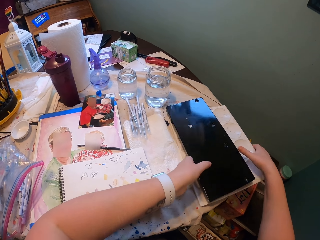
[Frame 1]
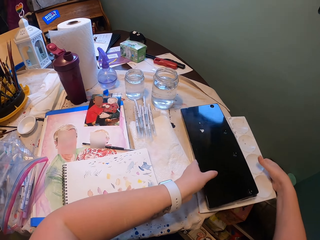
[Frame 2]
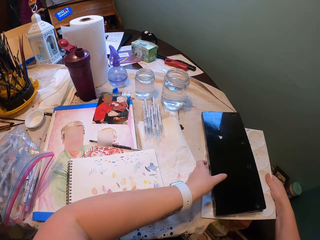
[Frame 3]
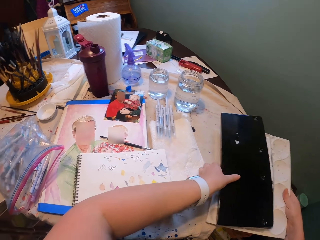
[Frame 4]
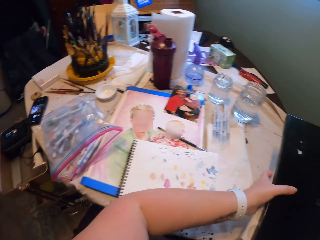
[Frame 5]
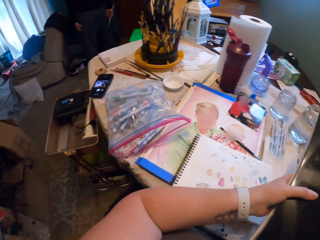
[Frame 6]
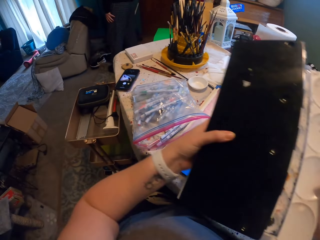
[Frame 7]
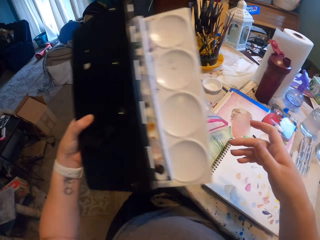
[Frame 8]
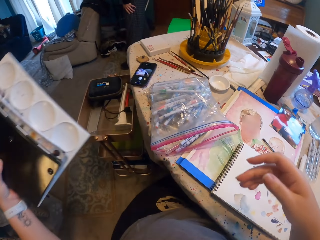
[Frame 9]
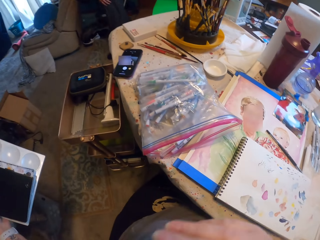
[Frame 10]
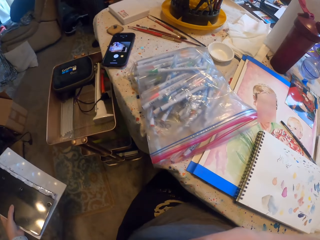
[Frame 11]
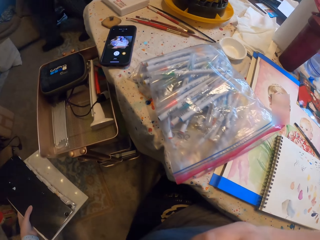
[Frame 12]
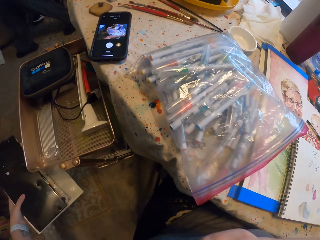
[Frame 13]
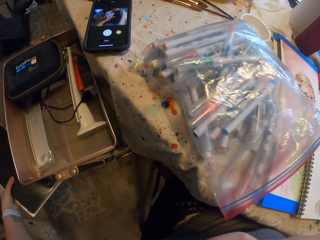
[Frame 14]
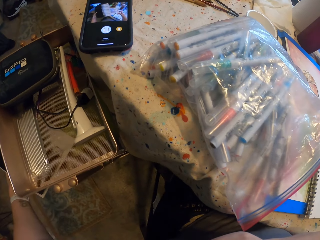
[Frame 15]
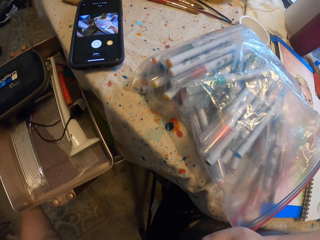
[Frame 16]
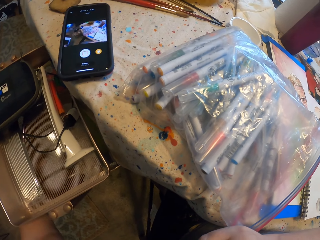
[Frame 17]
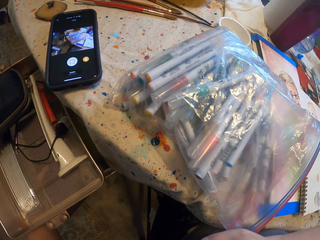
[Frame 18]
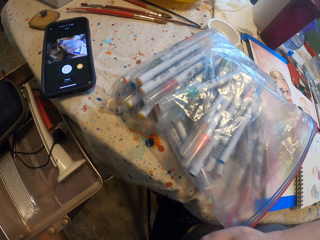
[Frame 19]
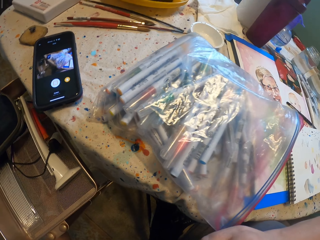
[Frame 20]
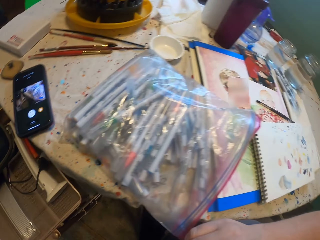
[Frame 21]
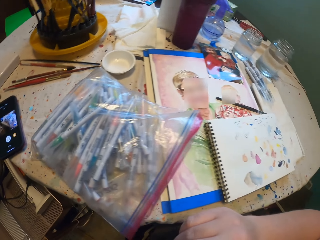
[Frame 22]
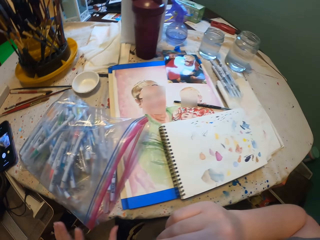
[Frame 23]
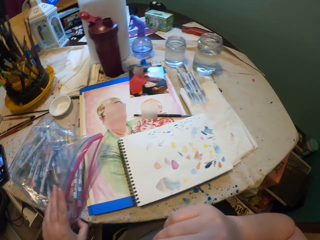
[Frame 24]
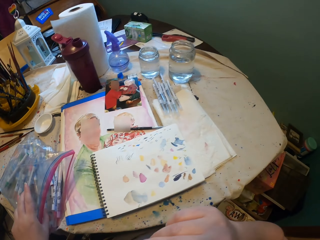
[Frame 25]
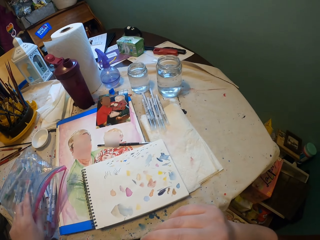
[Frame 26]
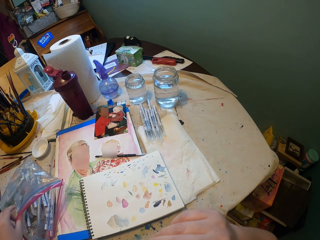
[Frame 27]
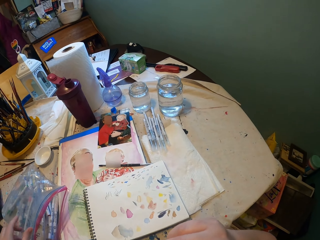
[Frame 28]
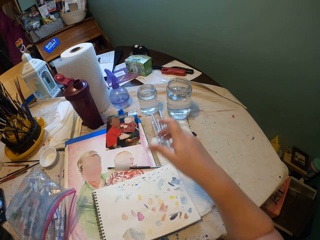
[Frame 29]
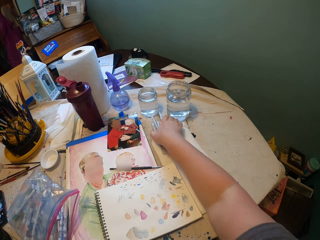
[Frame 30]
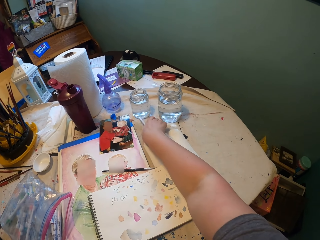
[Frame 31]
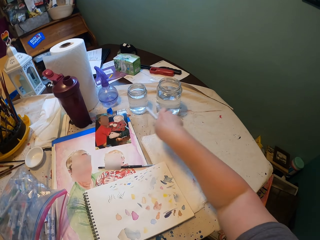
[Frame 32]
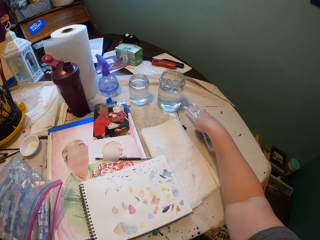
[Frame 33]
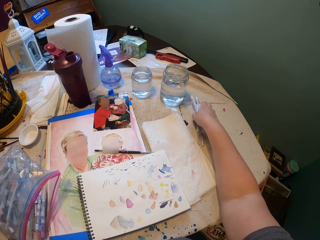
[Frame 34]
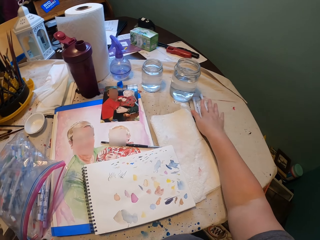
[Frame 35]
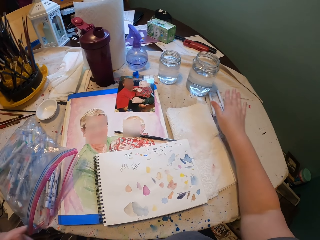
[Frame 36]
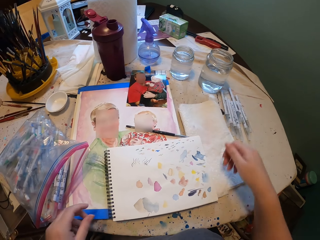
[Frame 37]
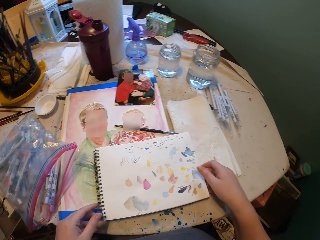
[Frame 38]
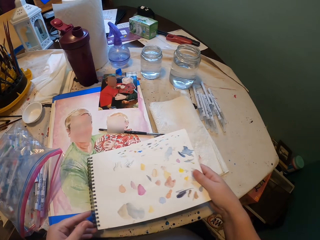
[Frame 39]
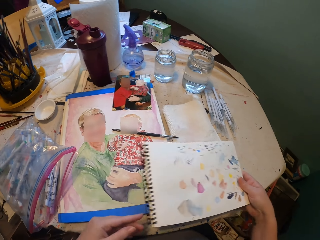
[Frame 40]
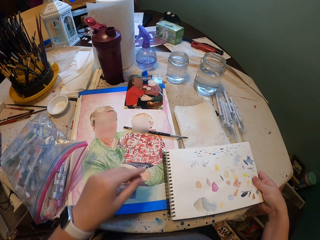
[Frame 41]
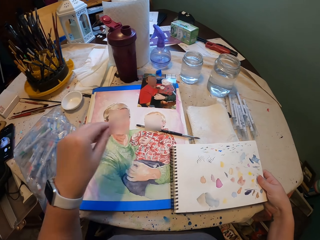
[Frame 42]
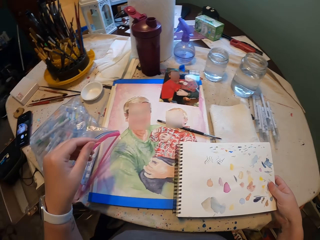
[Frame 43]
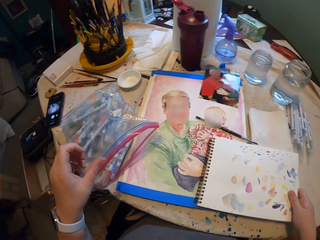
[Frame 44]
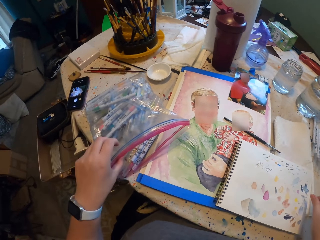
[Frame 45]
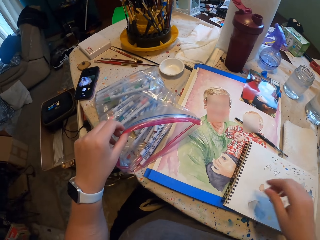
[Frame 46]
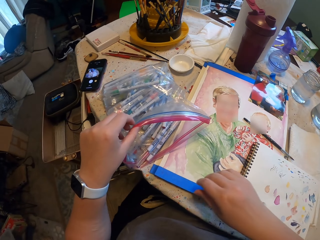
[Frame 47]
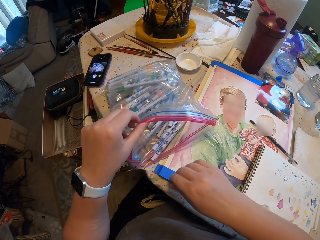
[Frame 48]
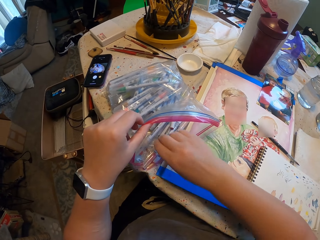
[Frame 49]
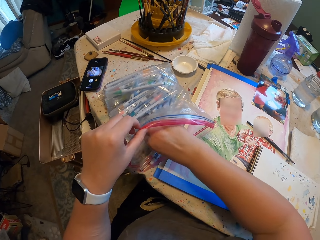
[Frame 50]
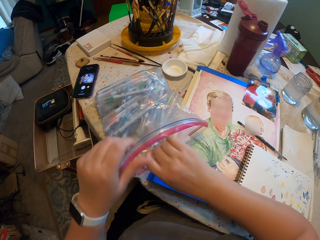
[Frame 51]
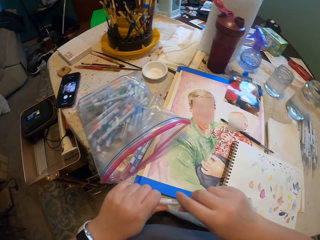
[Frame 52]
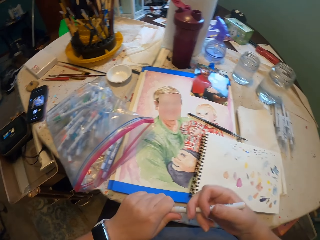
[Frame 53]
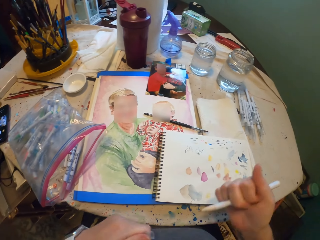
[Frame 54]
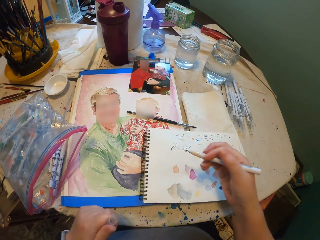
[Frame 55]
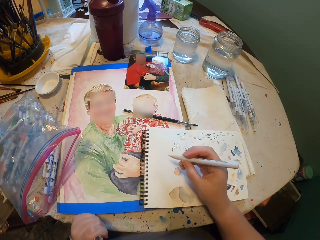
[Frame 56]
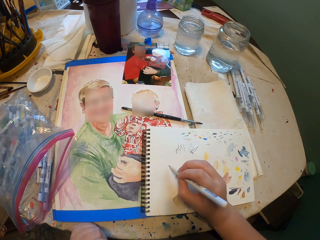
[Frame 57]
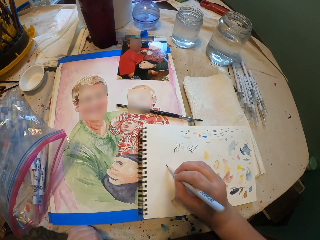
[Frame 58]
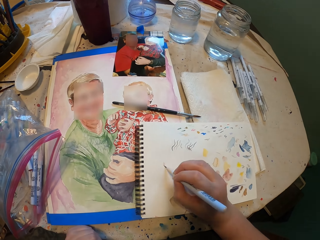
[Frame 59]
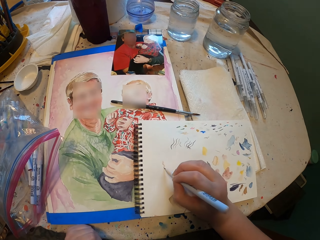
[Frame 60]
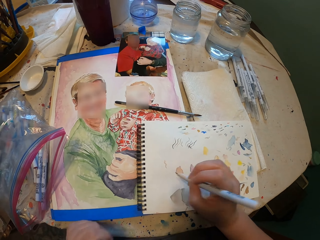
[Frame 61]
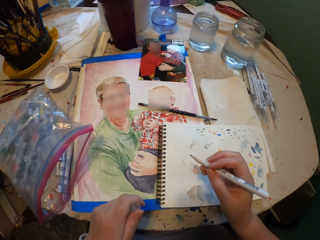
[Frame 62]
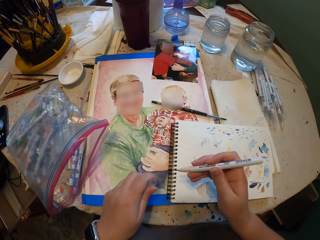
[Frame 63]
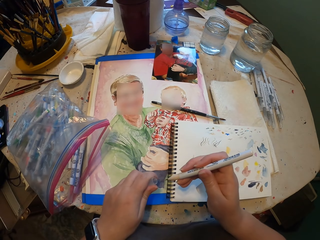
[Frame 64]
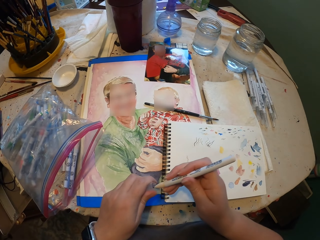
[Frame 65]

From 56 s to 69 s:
The camera wearer carries the water paint and the note pad. They put the water paint in the shelf. They pick up the paint markers from the table. They put the paint markers down on the table. They pick up the paint book. They put the paint book down on the table. They pick up the paint marker. They open the lid of the paint marker. They draw on the paint book.

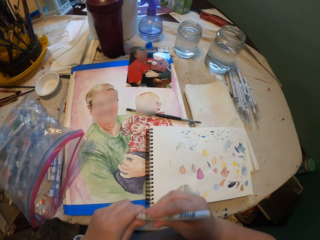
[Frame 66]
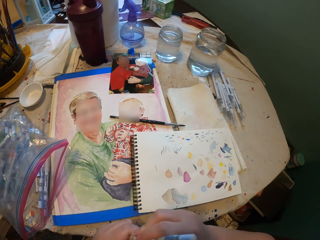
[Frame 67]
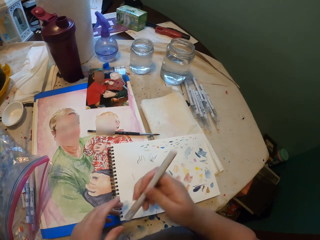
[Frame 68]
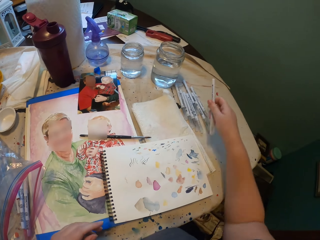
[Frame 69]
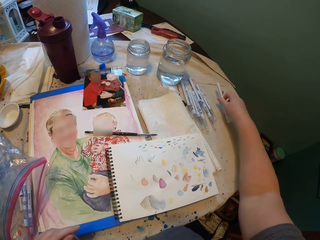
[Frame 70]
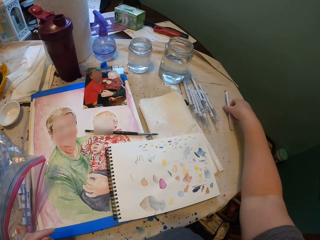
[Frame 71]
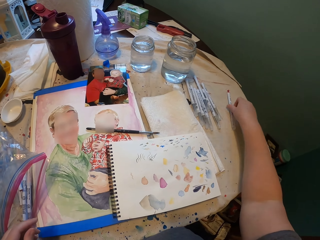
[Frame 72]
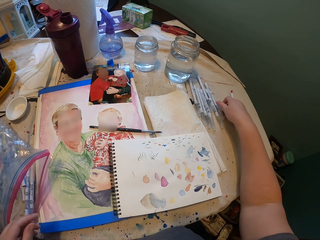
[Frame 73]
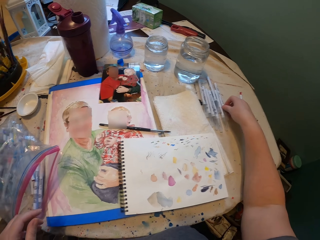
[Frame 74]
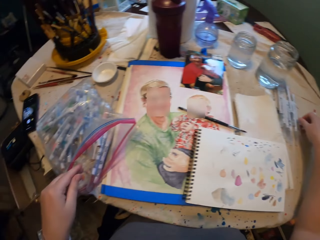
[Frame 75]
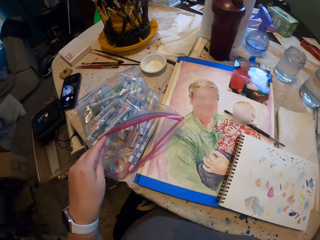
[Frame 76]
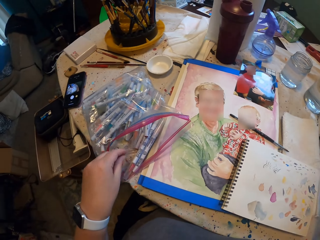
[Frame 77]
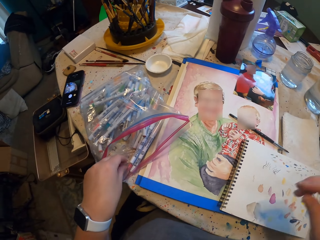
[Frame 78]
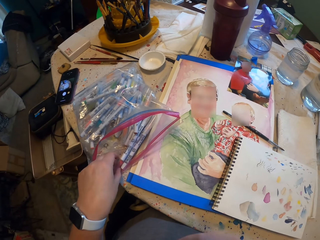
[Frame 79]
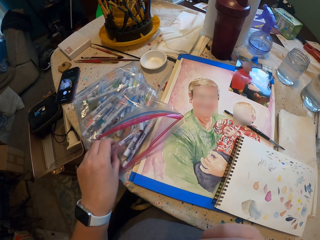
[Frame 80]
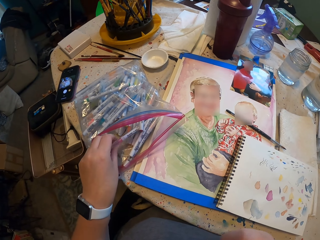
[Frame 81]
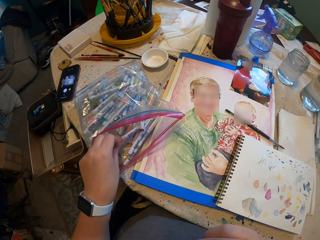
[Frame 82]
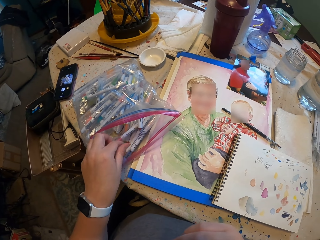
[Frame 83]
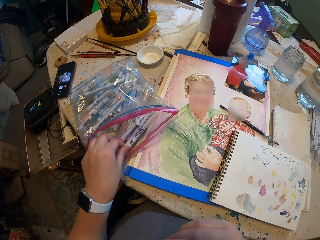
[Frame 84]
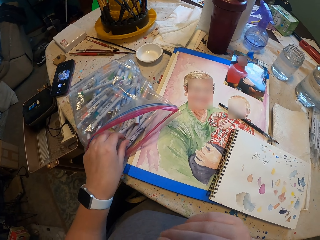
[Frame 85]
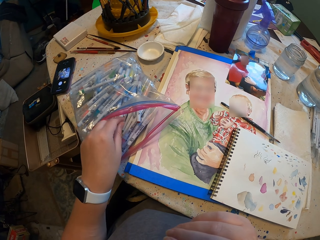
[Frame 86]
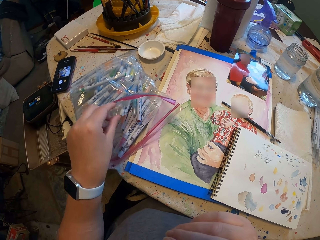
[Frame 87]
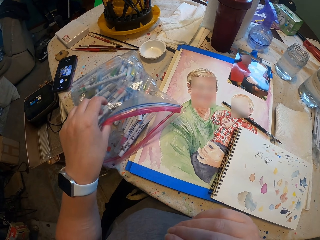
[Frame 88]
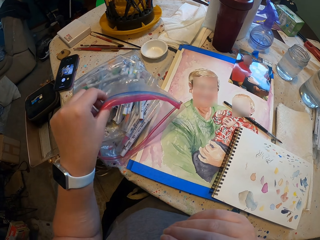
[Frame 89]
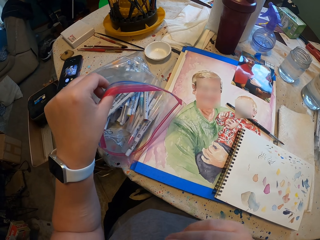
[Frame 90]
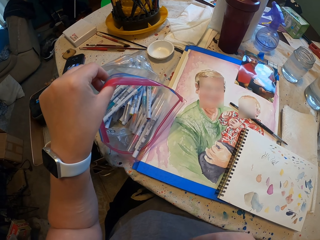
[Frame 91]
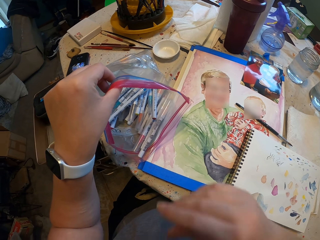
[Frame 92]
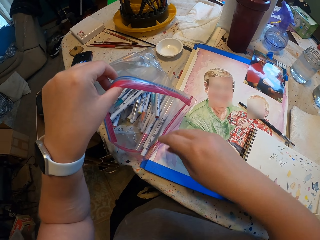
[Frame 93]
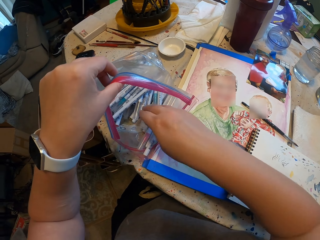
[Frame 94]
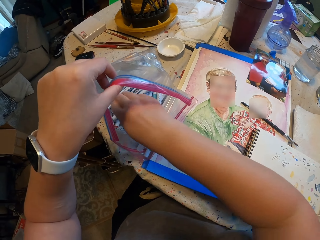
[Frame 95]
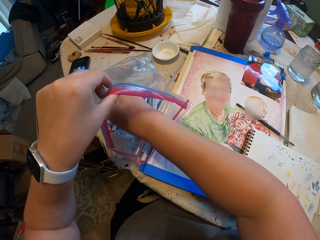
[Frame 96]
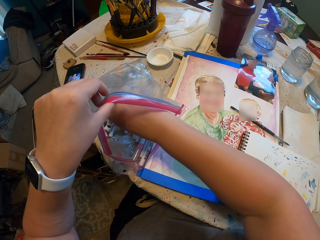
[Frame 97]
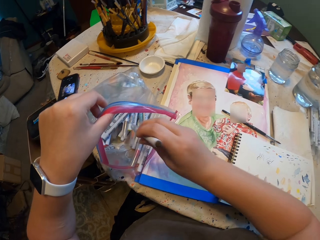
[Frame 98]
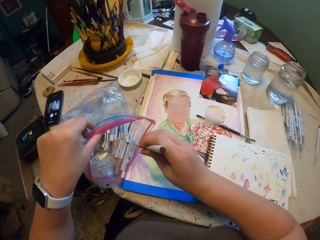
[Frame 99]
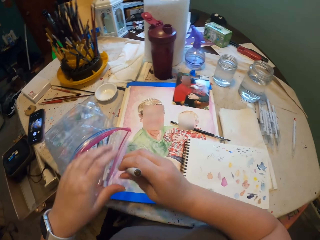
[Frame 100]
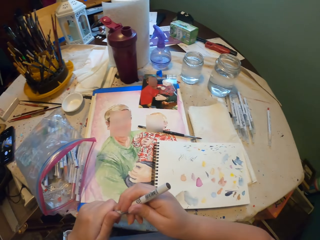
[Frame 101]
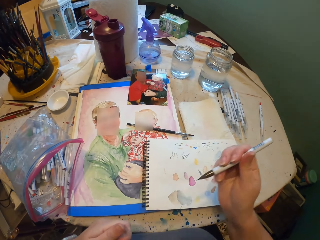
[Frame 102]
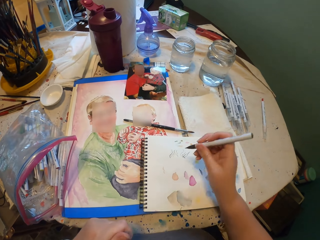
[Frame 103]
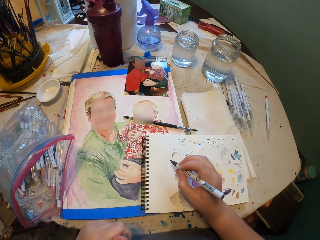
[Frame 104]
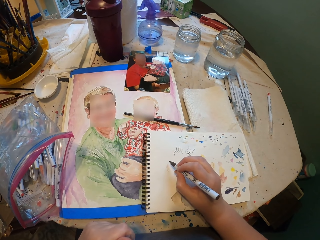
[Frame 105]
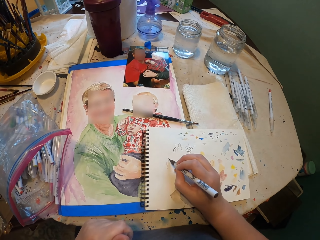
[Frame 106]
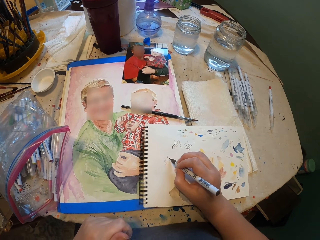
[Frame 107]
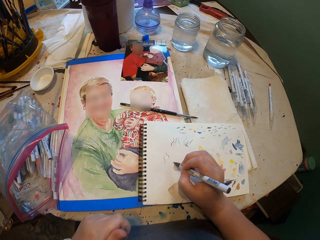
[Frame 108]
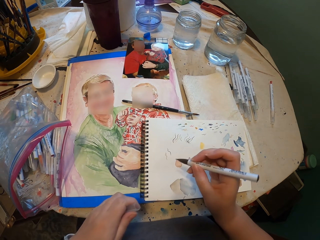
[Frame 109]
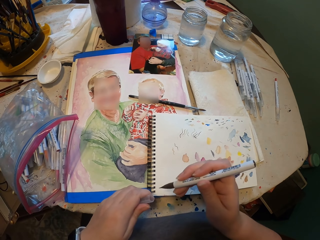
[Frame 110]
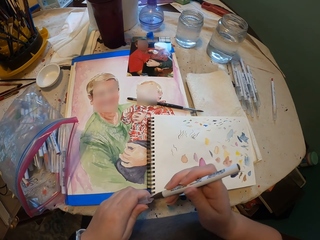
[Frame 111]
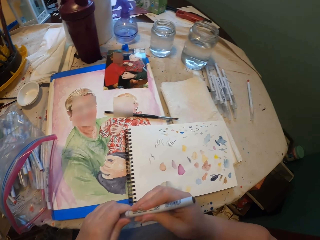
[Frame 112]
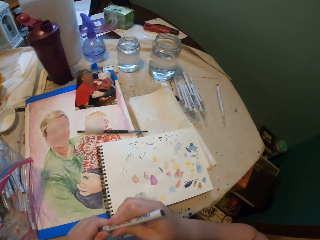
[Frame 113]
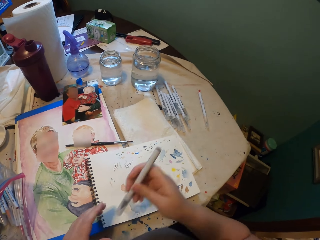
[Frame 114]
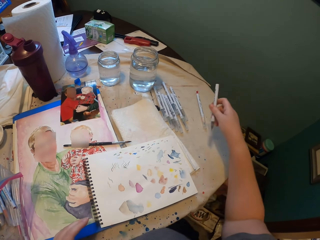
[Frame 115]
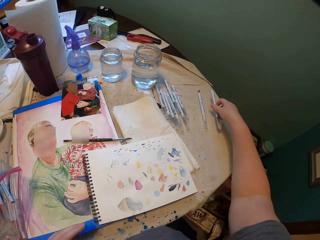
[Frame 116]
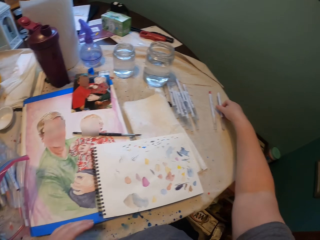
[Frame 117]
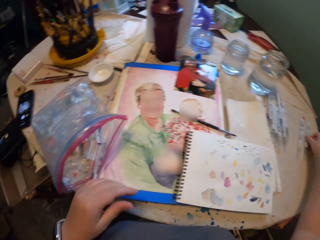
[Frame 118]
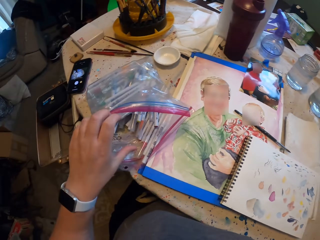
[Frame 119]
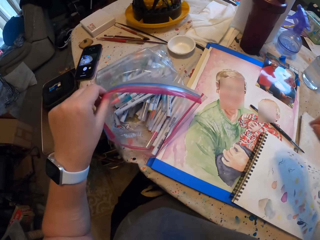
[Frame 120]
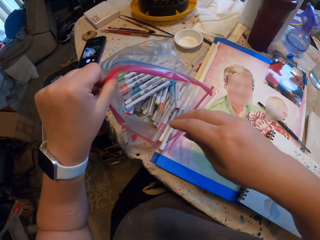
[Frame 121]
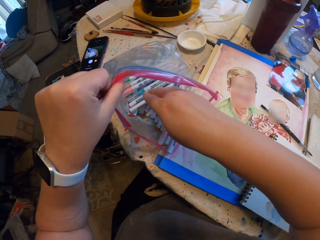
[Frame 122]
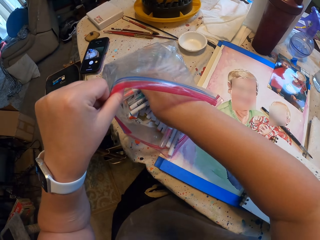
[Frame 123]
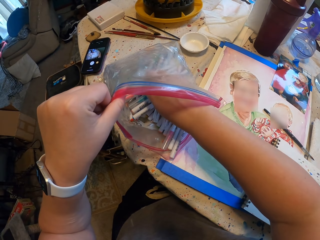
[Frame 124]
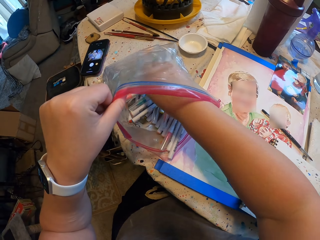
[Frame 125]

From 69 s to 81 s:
The camera wearer closes the lid of the paint marker. They put the marker pens down on the table. They pick up the paint marker. They open the lid of the paint marker. They draw on the paint book. They close the lid of the paint marker. They put the marker pens down on the table. They pick up the paint marker.
